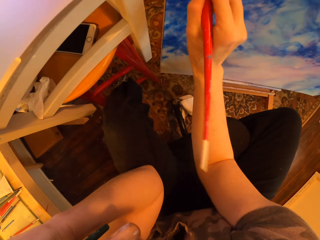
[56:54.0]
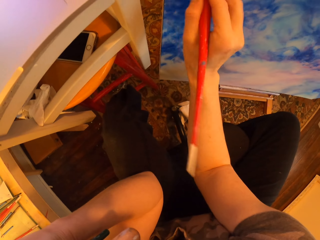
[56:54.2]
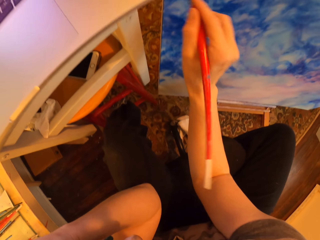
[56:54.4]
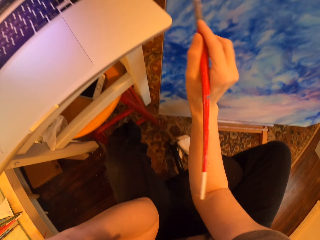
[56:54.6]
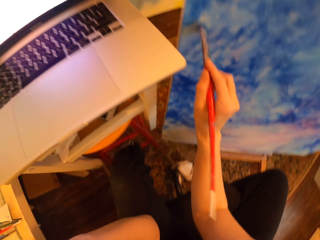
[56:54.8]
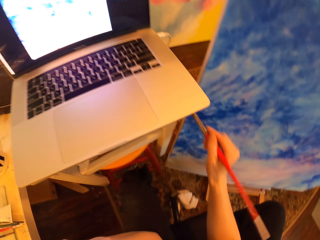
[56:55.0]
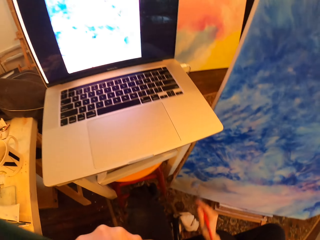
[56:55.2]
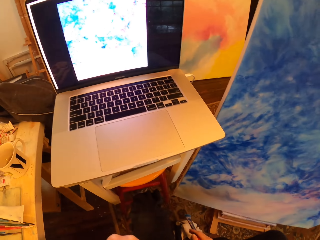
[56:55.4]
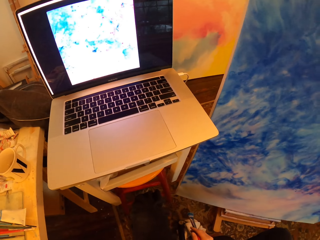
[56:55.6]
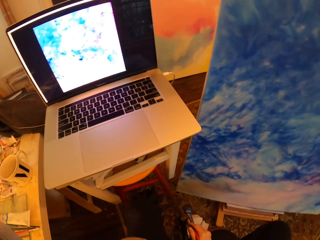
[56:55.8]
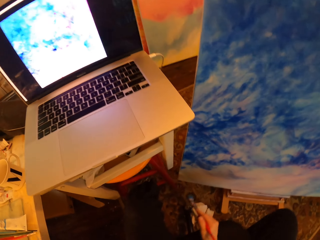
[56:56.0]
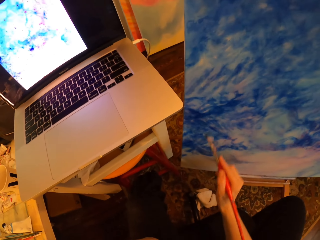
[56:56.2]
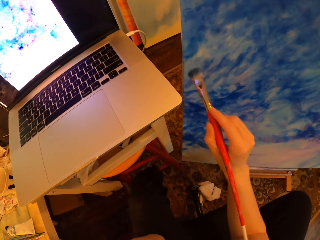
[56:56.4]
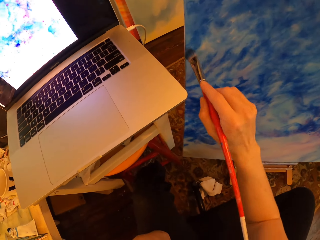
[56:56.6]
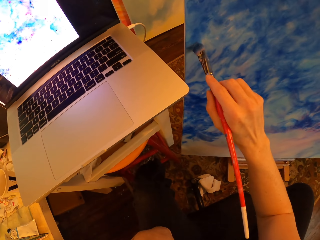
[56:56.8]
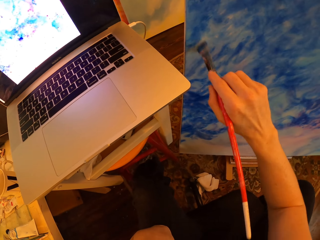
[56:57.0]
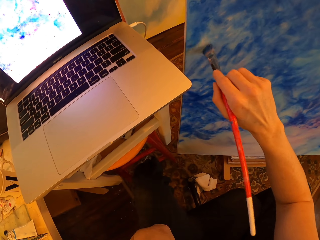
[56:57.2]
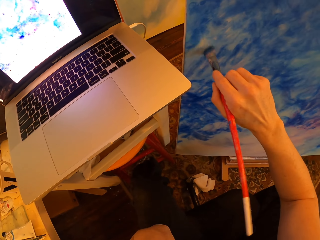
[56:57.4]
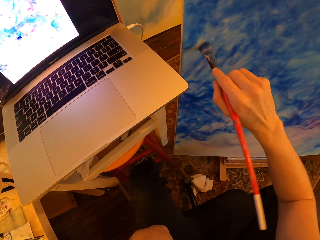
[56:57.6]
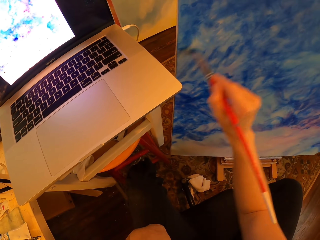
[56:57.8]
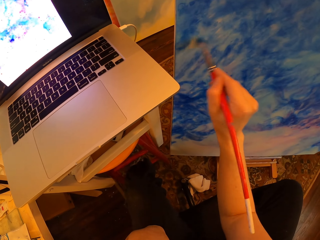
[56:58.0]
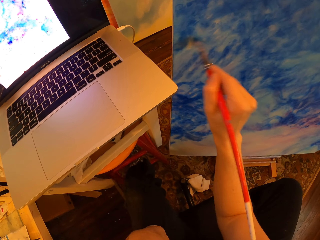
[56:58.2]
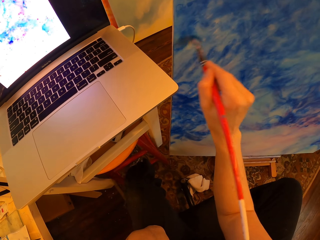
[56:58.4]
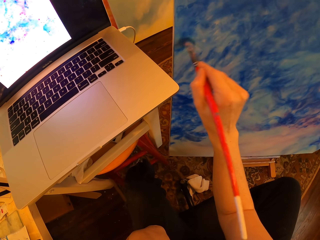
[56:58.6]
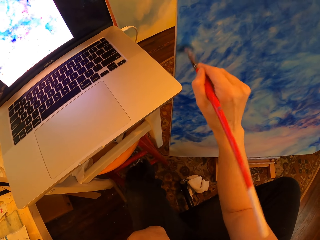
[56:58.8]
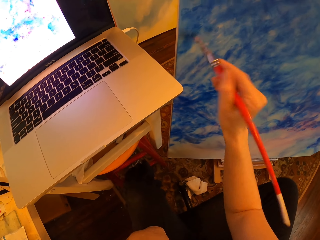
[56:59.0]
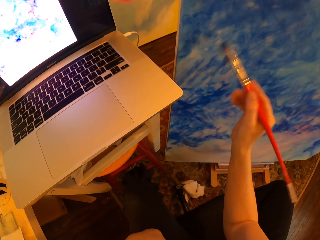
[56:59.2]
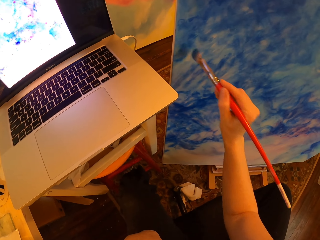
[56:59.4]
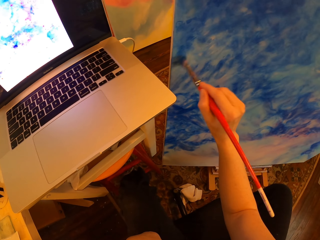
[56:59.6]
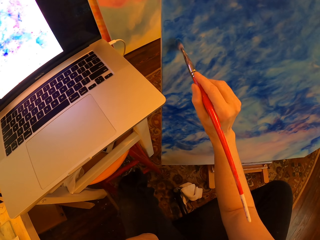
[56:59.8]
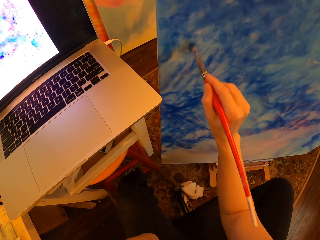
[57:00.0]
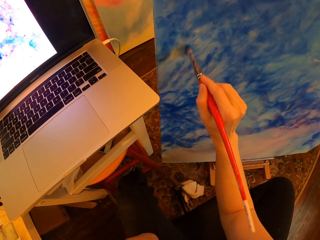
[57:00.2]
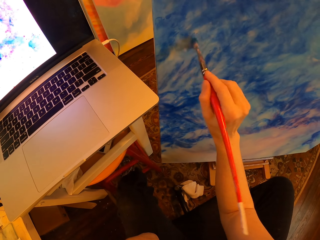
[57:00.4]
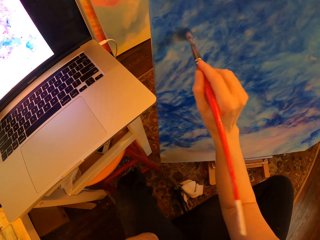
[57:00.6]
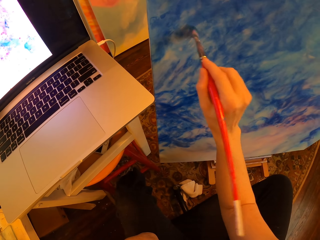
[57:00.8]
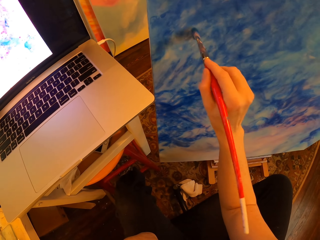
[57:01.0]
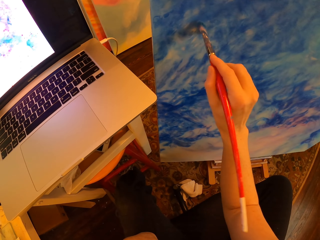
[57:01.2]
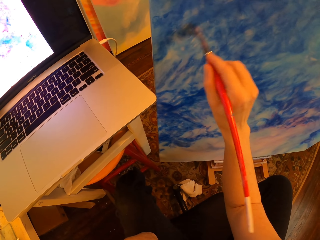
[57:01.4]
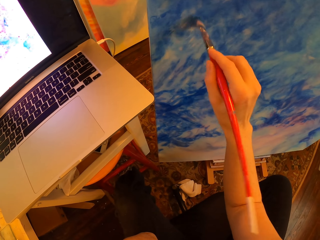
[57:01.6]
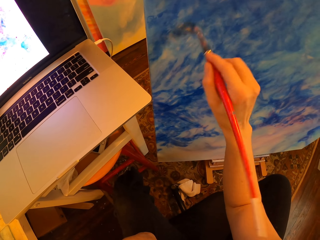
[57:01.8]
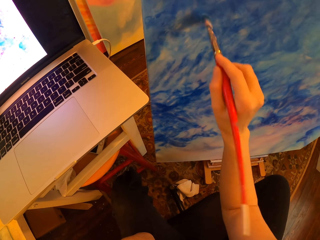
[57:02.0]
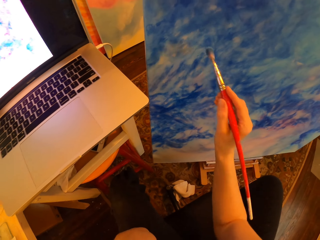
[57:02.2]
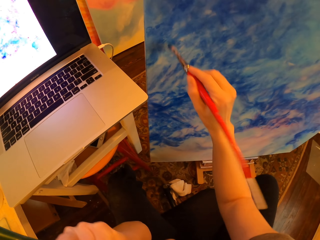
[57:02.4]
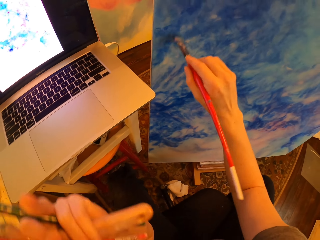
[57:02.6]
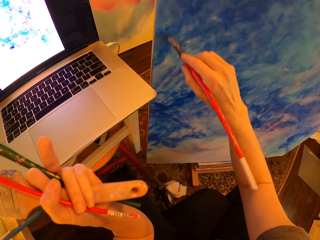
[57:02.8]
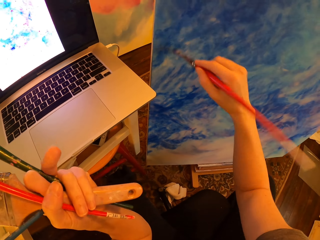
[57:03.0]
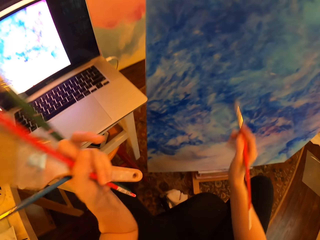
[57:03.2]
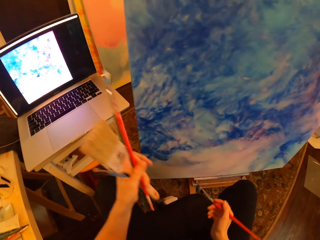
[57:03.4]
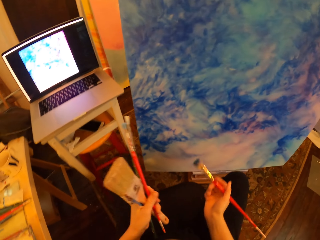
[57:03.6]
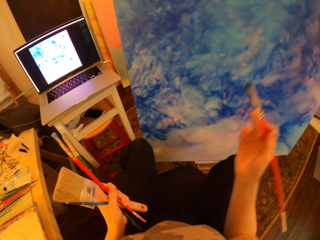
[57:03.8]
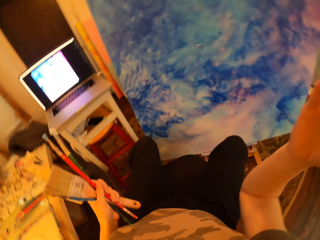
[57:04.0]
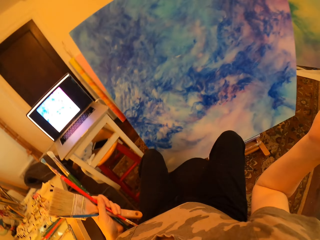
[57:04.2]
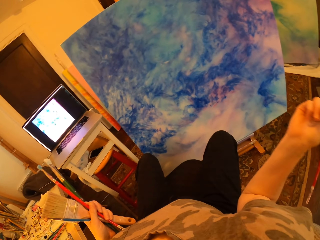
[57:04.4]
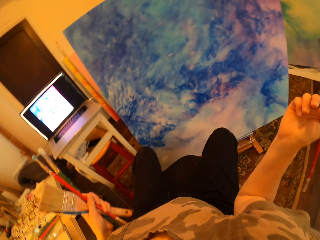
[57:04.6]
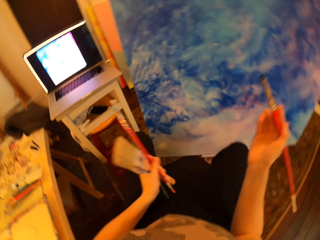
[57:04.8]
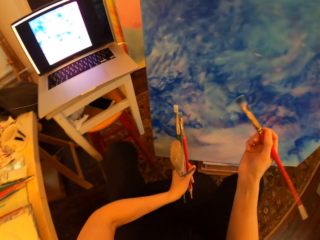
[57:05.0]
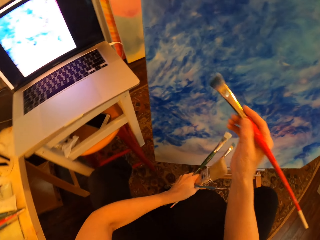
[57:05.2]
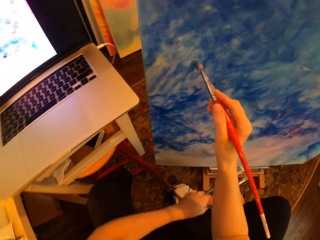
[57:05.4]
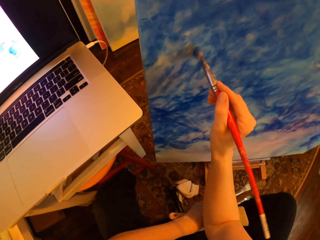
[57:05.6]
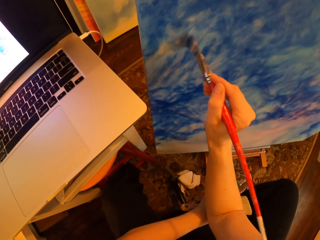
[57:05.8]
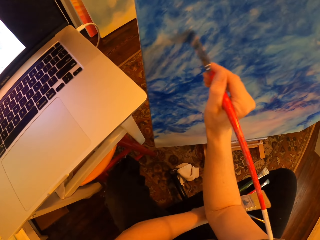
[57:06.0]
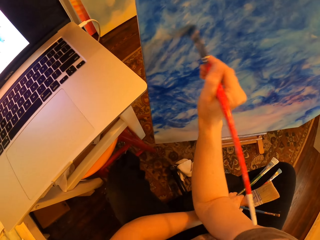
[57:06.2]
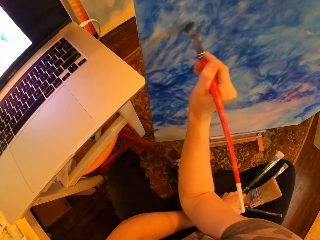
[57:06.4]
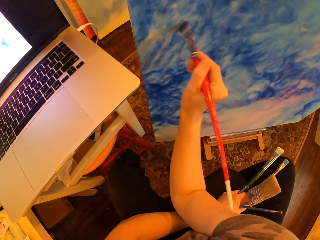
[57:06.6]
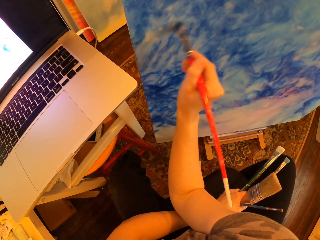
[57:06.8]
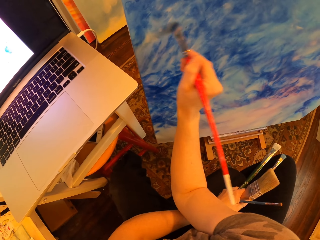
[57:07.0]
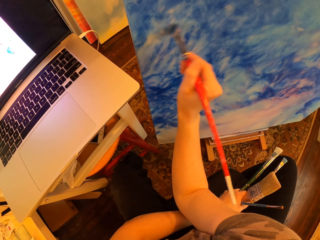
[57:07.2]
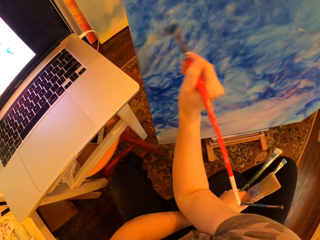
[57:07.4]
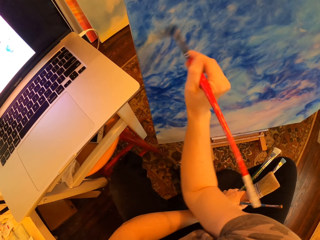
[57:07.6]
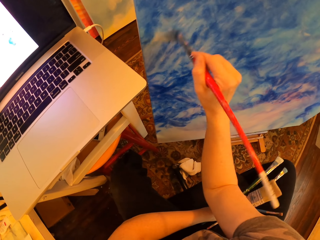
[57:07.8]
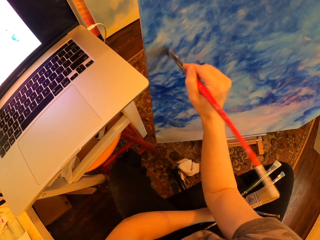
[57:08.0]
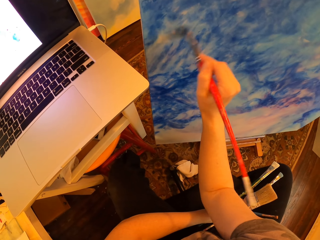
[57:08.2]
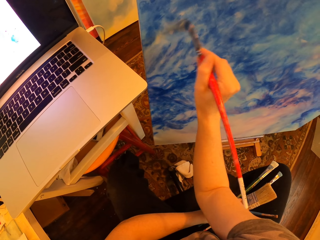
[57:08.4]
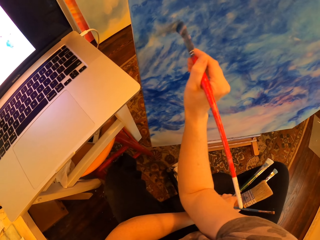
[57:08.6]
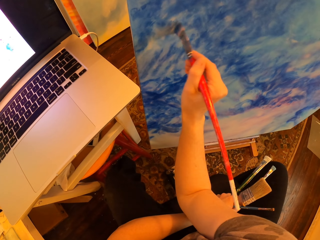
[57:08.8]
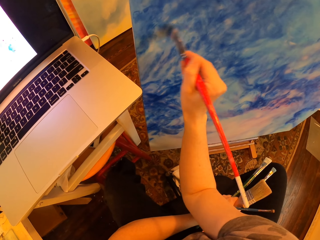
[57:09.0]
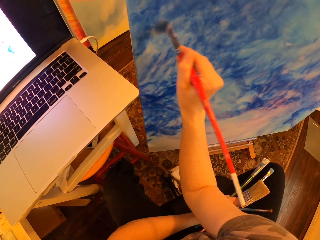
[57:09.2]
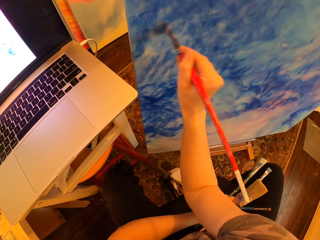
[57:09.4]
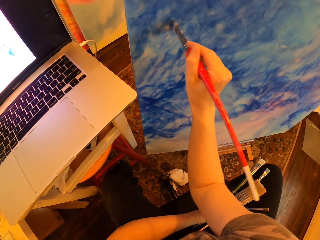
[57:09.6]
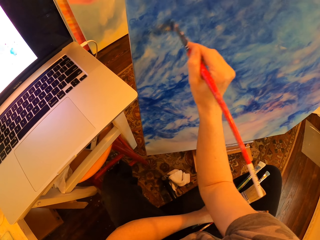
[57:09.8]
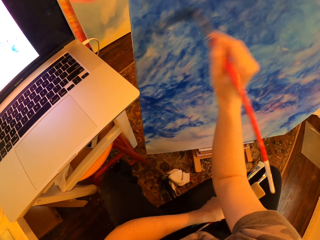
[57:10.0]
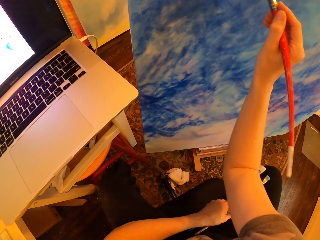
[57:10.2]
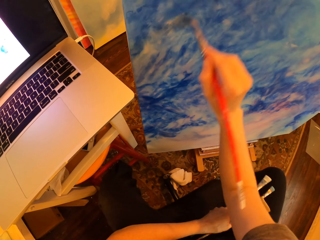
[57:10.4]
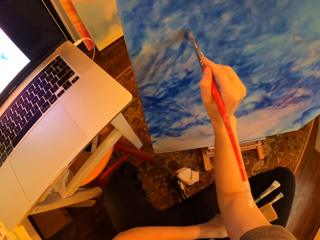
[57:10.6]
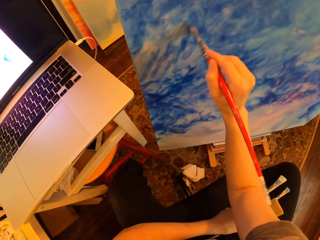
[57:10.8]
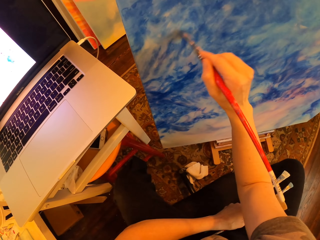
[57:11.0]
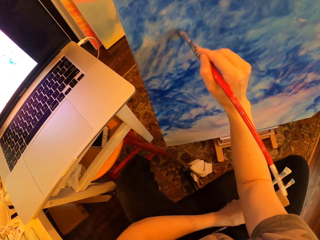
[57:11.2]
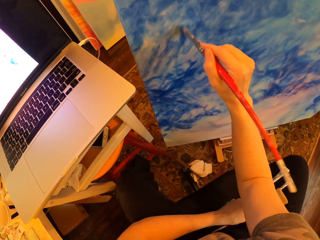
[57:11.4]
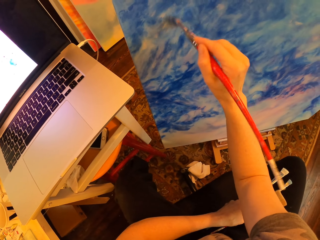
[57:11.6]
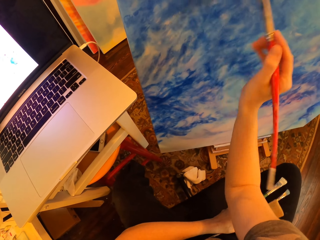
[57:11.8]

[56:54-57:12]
The camera wearer looks at the laptop. They gaze at the painting and hold an art brush. They brush off excess paint on the painting with the art brush. They paint the palette. They gaze at the painting and hold brushes. They raise a hand. They brush off excess paint on the painting with the art brush and hold brushes. They paint on the palette.

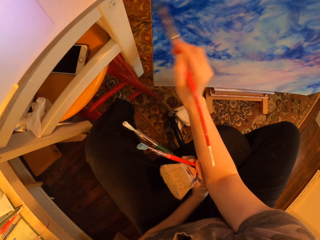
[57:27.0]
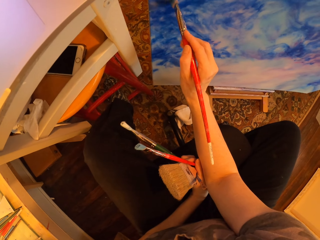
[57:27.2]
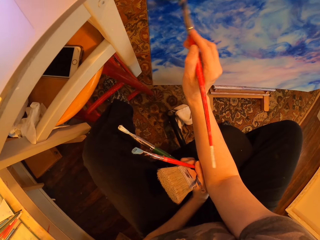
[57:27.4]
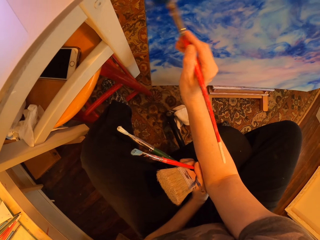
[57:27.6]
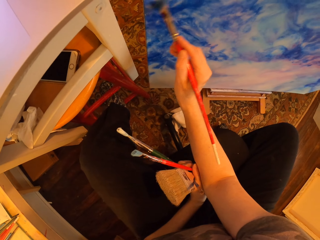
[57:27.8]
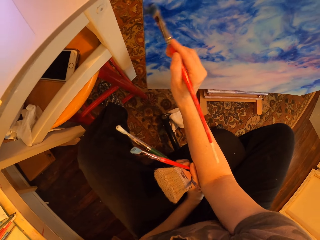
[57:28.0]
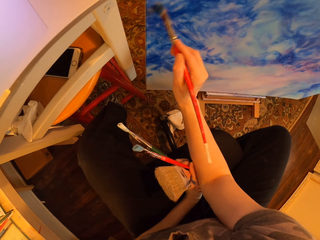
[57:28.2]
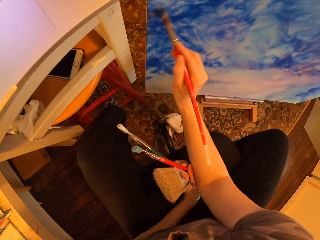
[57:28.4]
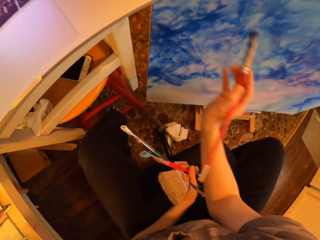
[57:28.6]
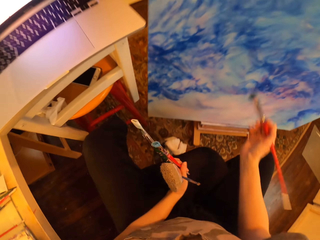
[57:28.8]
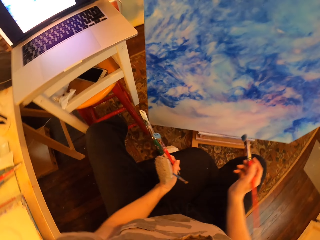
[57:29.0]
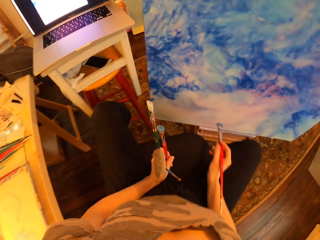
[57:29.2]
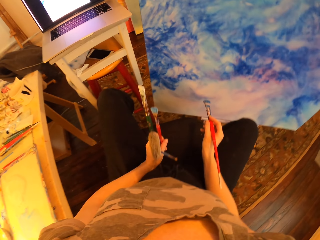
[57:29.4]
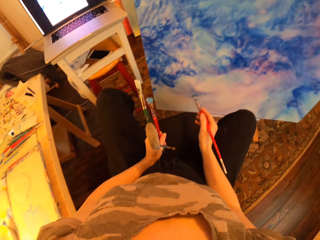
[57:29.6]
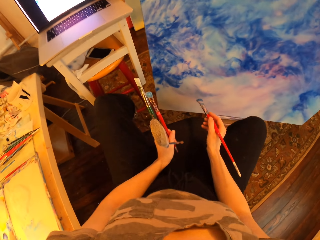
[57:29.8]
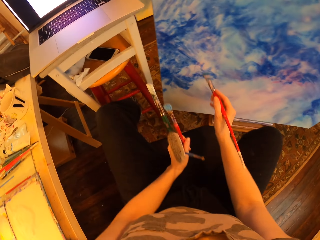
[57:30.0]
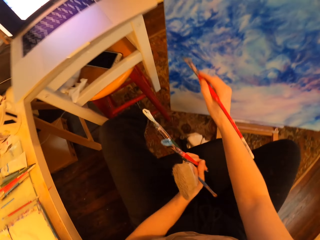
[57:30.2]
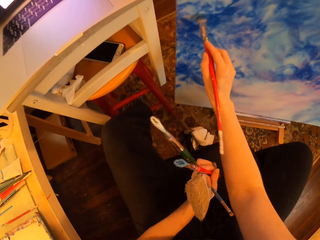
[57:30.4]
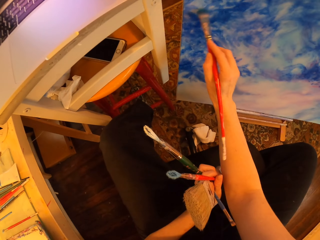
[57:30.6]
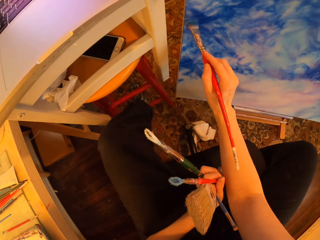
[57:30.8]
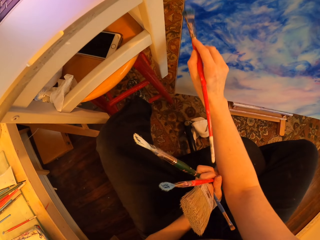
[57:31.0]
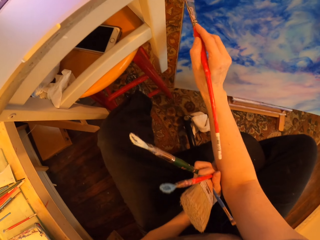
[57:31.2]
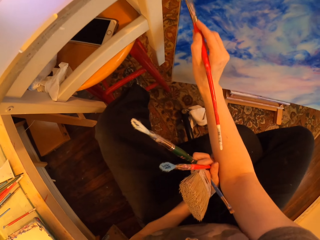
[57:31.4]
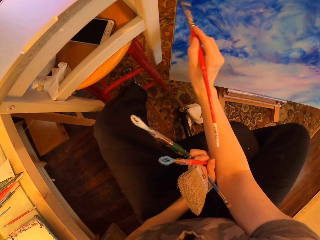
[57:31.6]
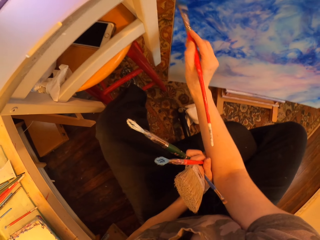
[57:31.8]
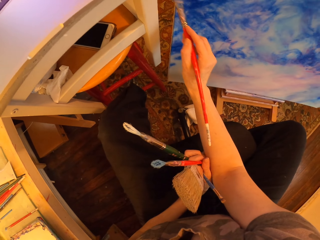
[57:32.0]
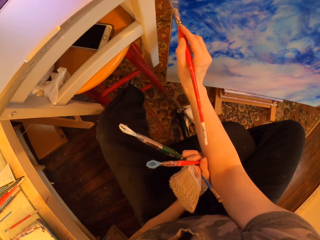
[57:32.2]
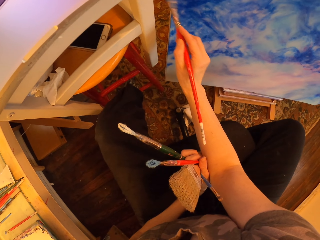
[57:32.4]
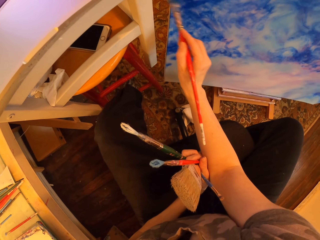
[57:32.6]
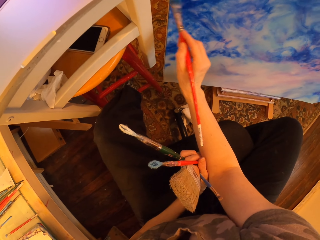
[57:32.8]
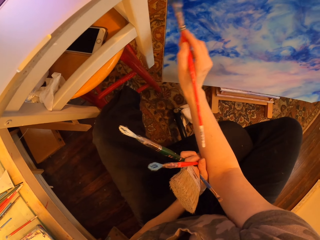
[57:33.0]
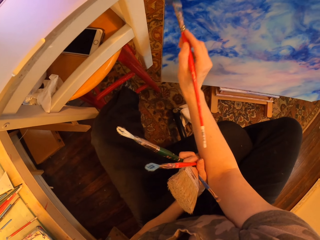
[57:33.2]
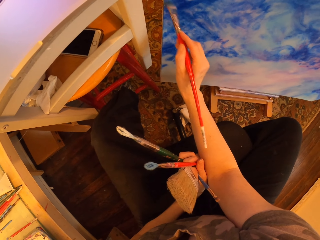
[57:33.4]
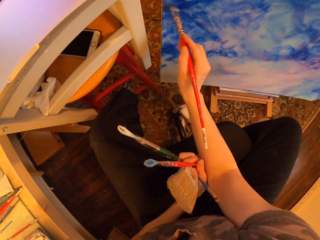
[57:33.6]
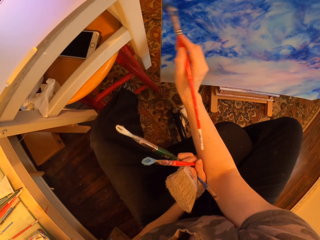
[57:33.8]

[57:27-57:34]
The camera wearer holds brushes and gazes at the painting. They hold brushes and brush off excess paint on the painting with an art brush.
